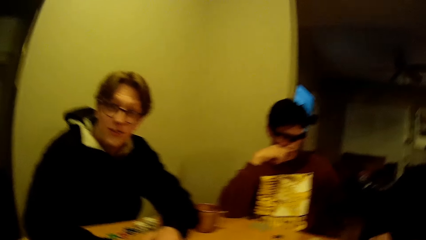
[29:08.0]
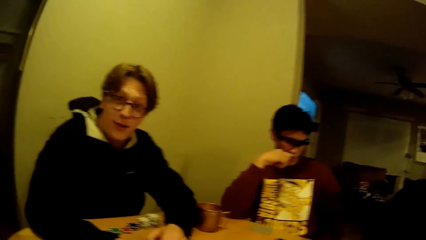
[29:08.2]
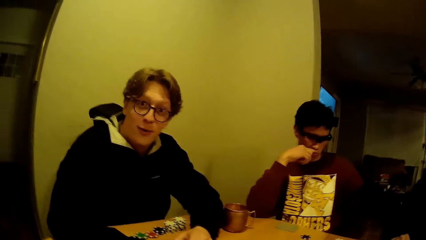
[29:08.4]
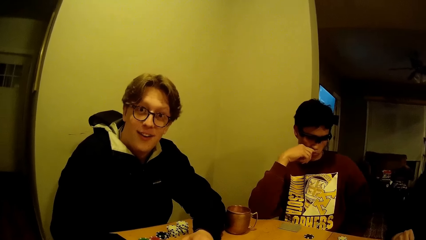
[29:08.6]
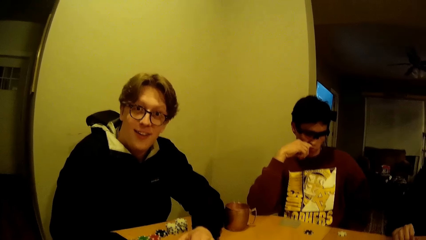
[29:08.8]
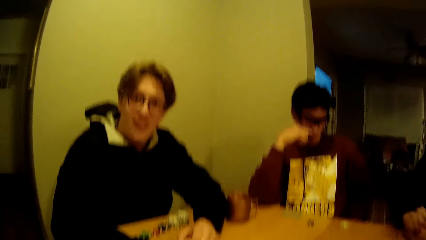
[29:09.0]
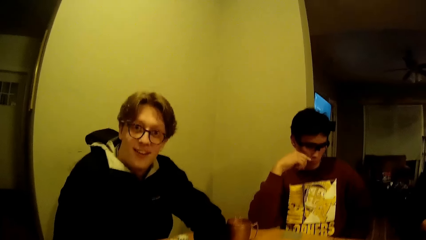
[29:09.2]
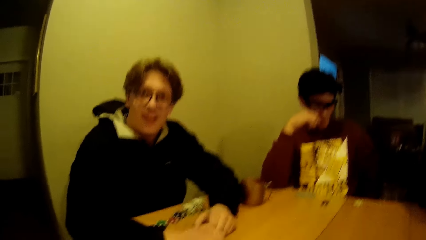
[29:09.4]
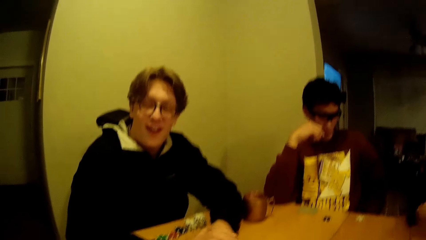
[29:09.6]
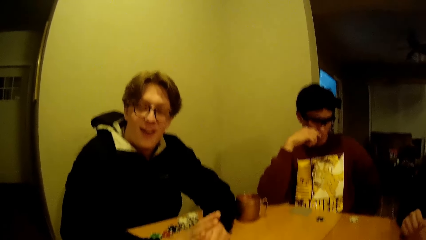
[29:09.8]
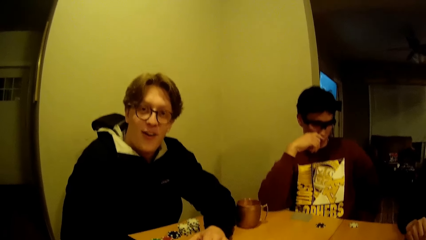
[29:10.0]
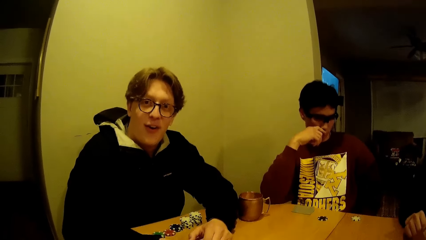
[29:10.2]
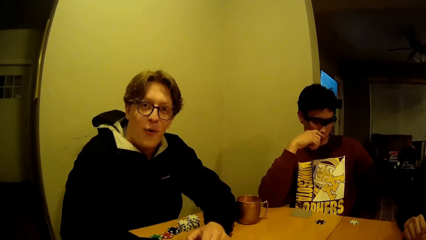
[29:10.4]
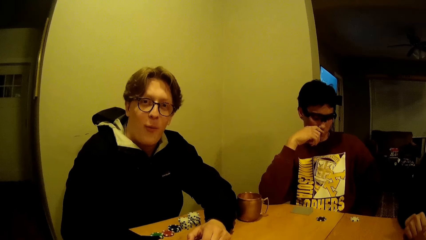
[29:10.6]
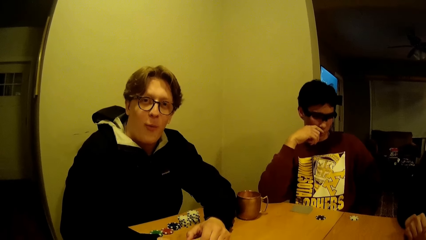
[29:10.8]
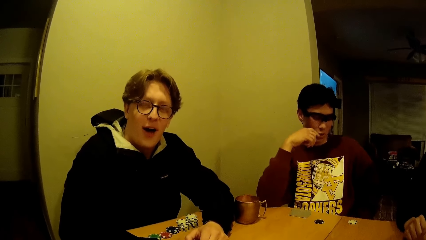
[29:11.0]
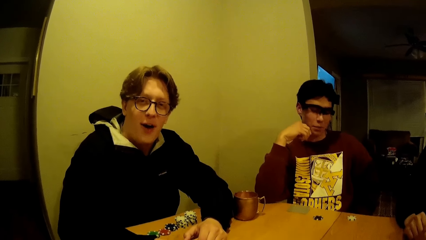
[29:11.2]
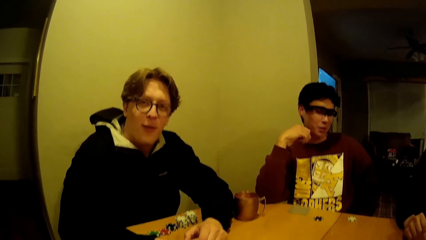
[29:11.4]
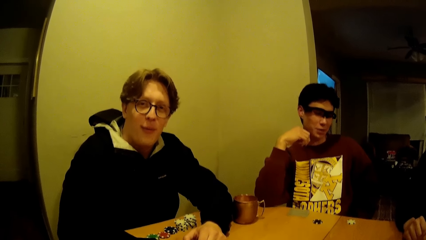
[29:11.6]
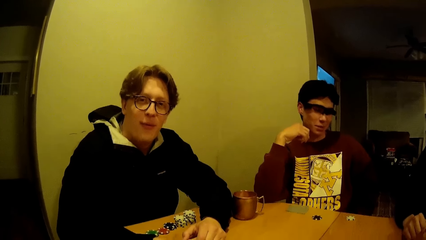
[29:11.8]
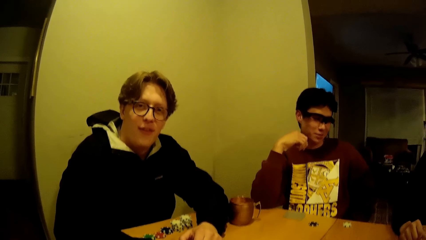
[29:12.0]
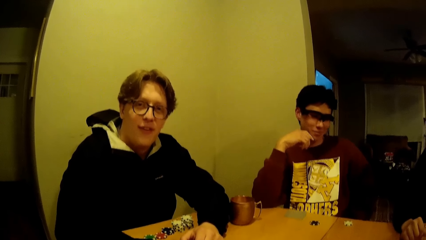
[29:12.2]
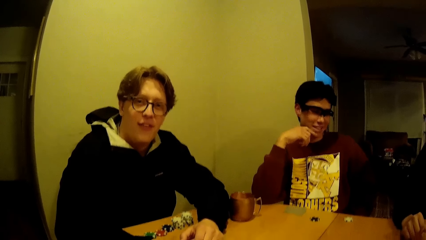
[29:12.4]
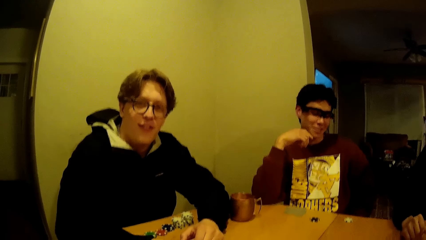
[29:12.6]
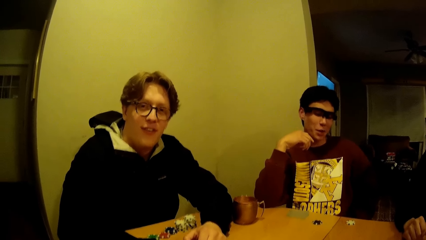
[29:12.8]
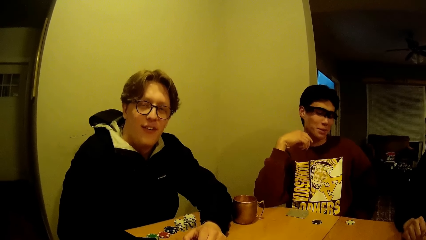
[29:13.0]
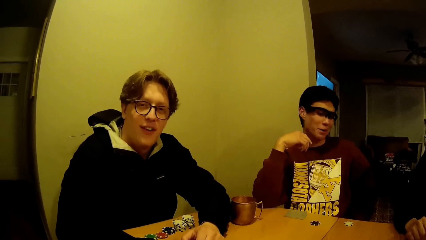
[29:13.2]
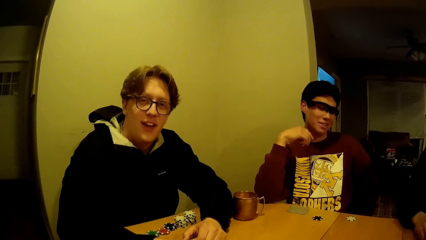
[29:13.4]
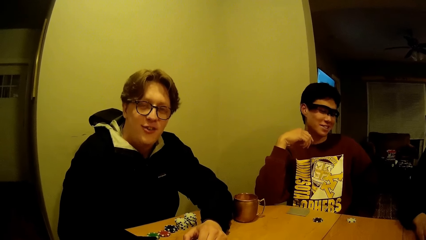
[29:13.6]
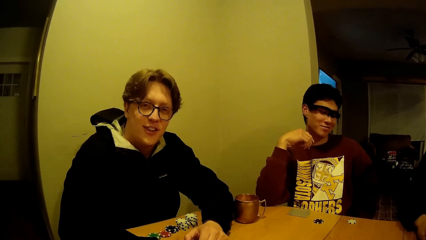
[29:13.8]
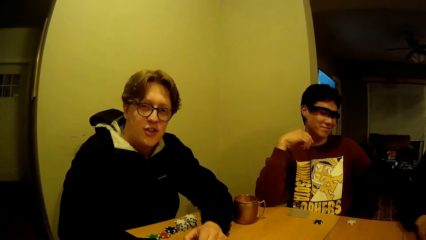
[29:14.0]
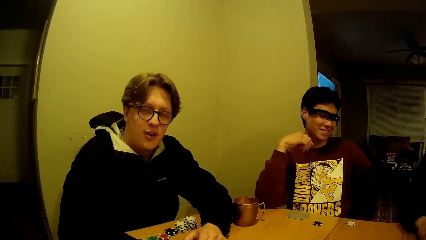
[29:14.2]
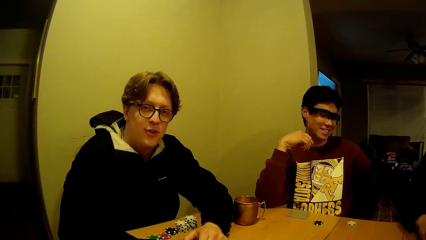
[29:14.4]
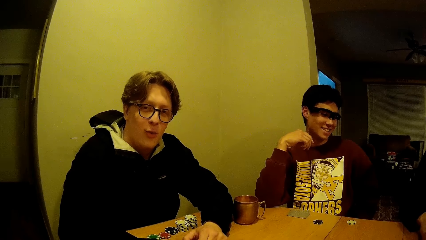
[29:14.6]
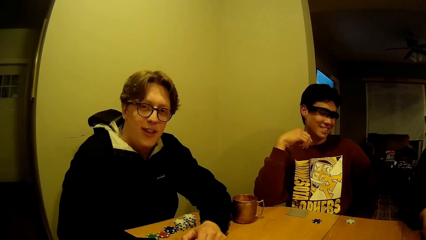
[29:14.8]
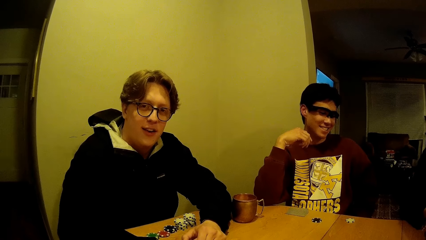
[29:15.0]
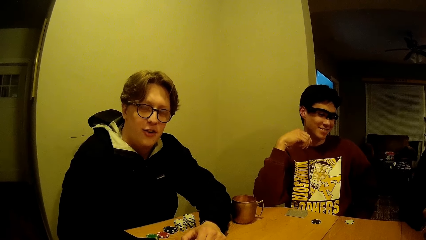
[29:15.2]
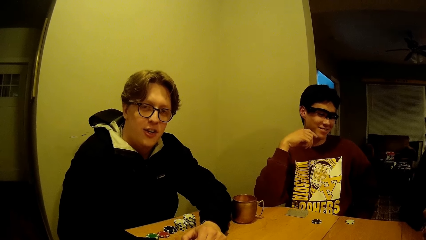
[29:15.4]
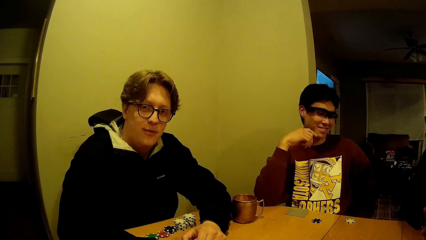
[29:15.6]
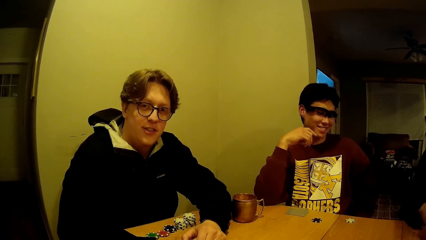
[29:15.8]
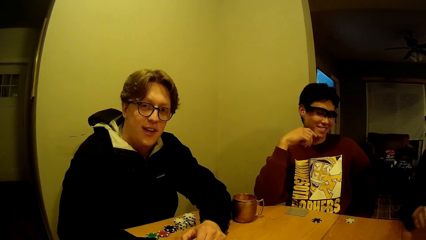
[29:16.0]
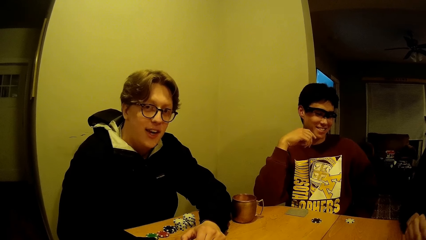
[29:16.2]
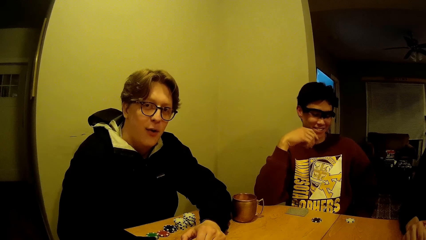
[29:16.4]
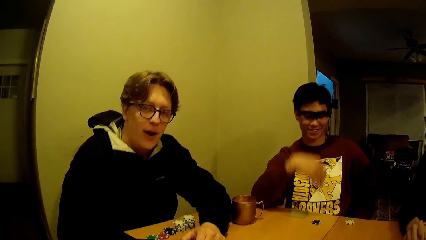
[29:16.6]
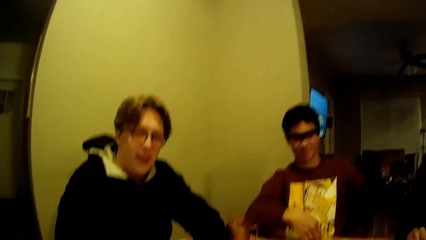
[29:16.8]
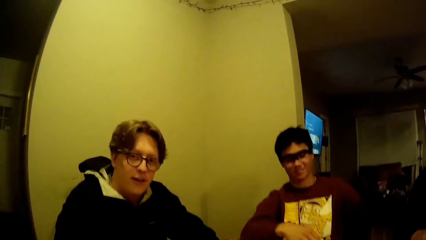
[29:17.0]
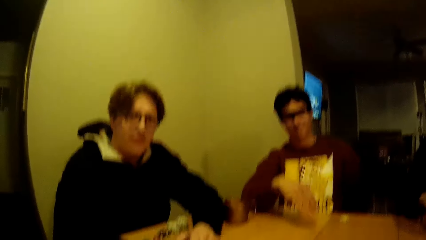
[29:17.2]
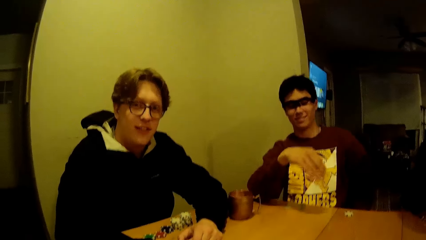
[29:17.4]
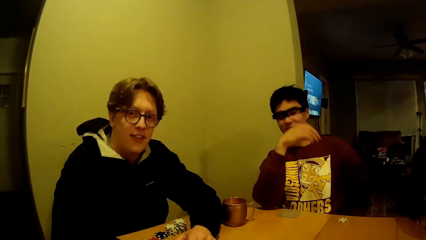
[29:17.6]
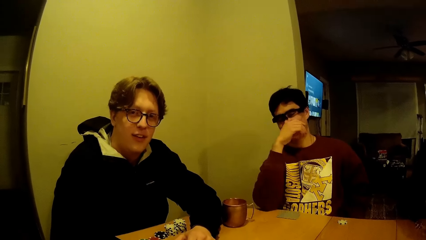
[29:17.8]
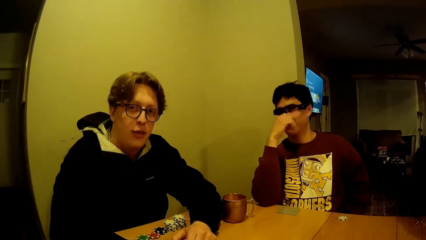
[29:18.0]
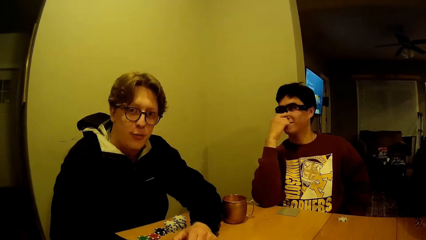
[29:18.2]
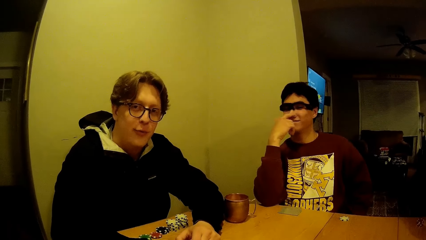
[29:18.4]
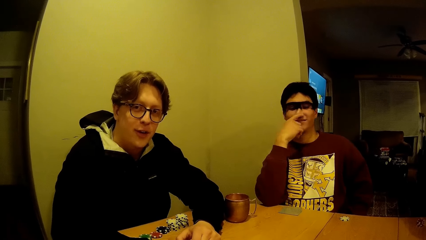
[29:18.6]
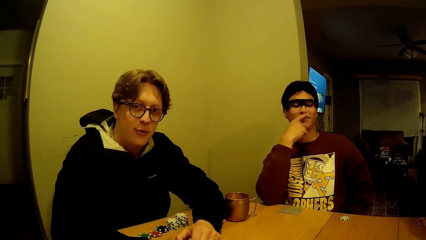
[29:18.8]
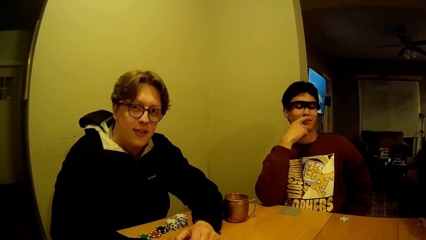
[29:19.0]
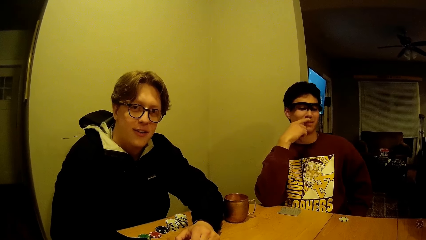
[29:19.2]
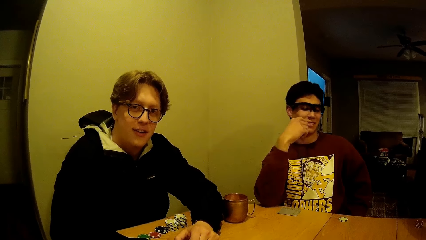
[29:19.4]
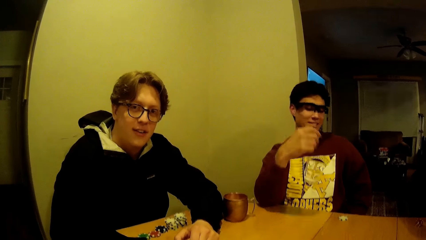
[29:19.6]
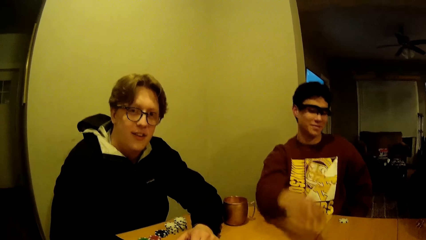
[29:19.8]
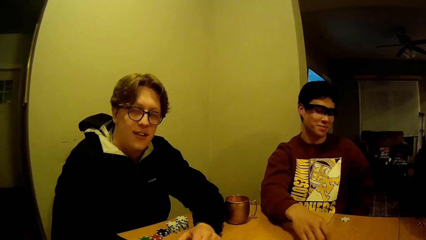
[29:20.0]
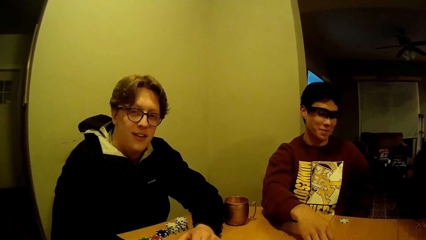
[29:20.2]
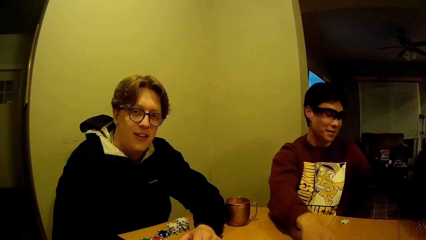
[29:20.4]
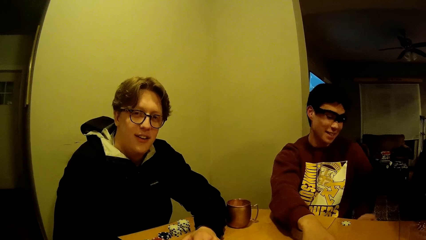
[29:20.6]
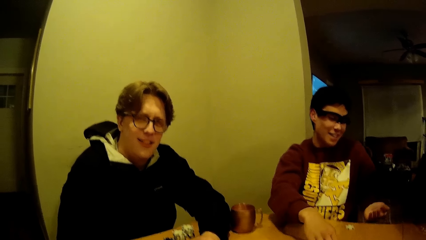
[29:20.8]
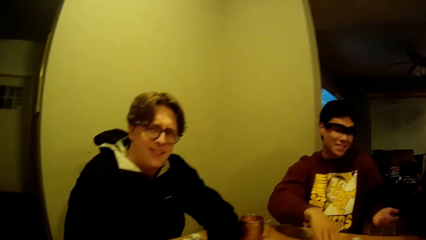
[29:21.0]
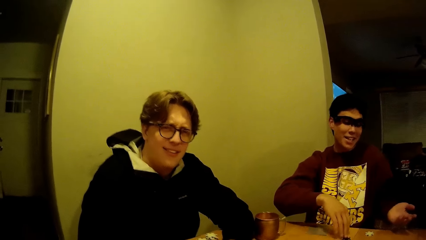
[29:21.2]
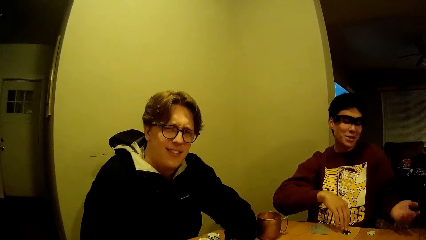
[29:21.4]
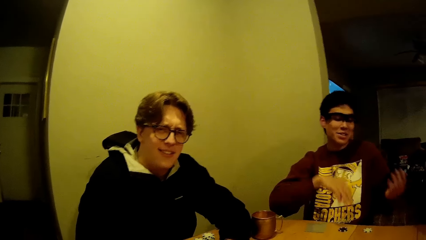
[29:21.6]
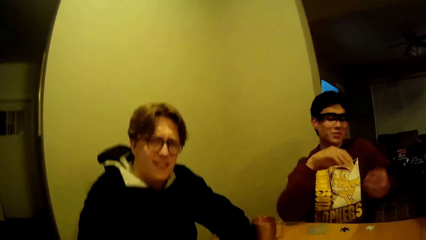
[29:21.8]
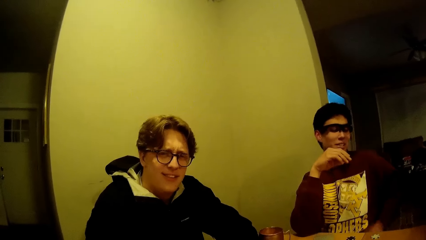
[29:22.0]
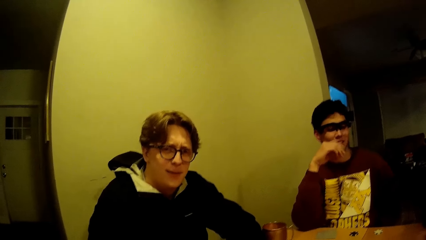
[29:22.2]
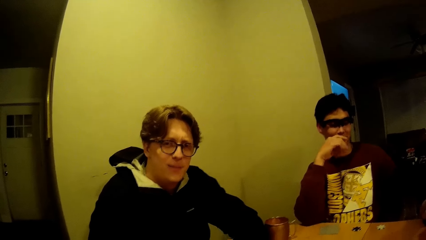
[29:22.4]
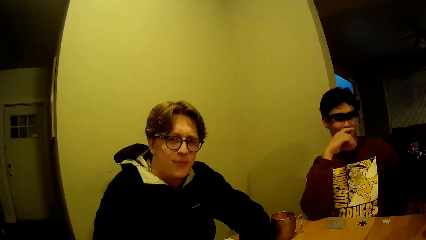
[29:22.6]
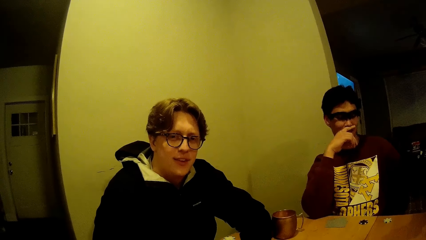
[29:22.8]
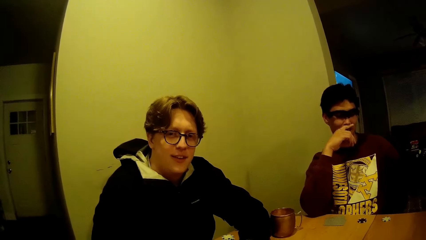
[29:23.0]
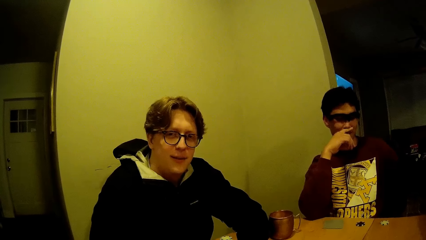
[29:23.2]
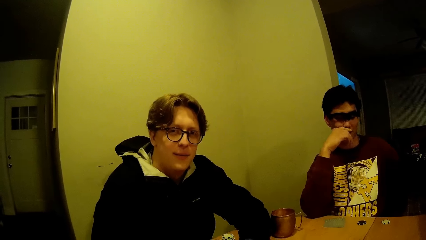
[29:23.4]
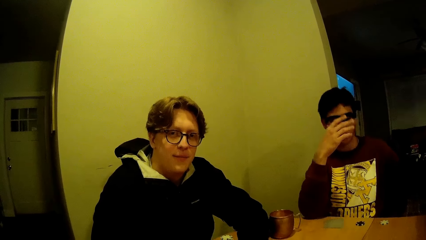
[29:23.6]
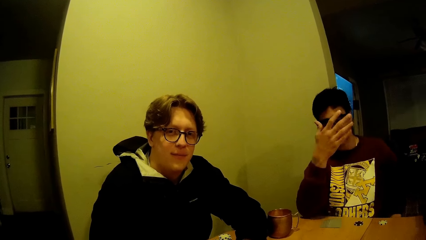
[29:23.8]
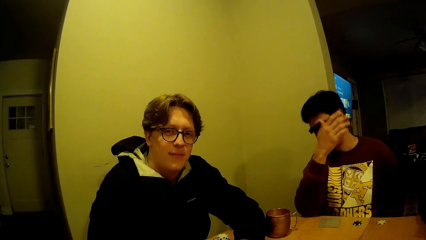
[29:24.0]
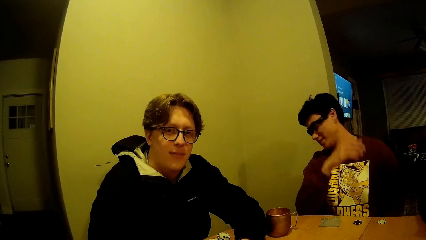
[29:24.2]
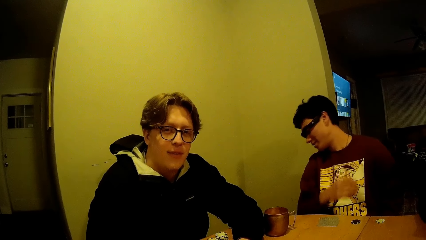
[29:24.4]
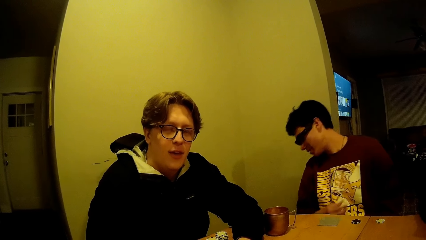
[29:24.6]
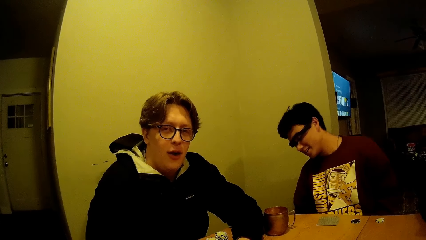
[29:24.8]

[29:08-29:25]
The camera wearer talks to the man. The man talks to the camera wearer. The man adjusts a dice on the table with his right hand. The camera wearer talks to the man.
